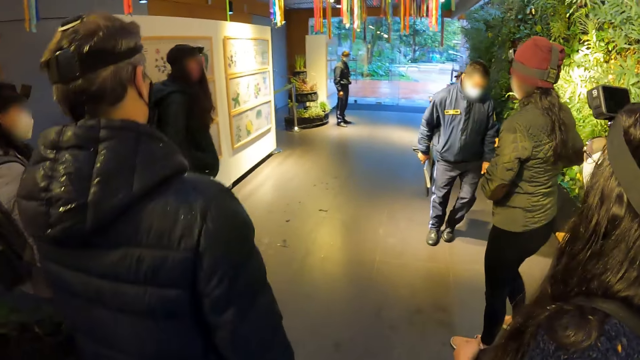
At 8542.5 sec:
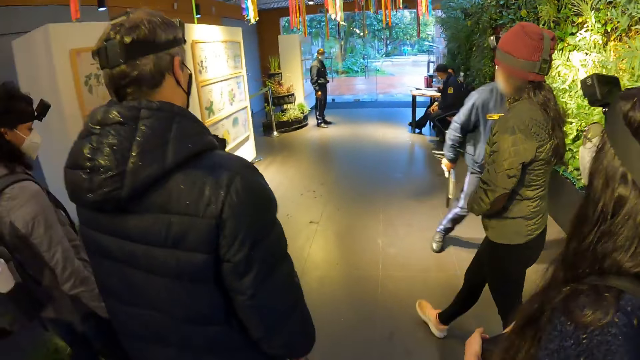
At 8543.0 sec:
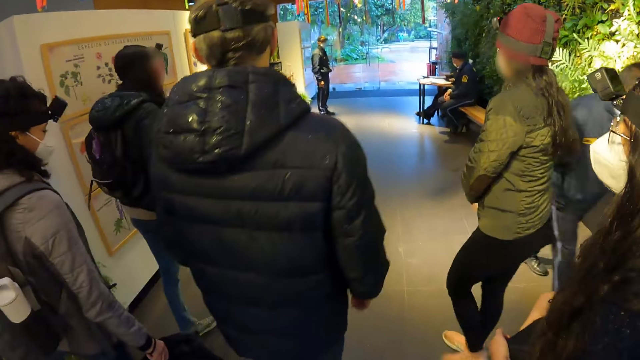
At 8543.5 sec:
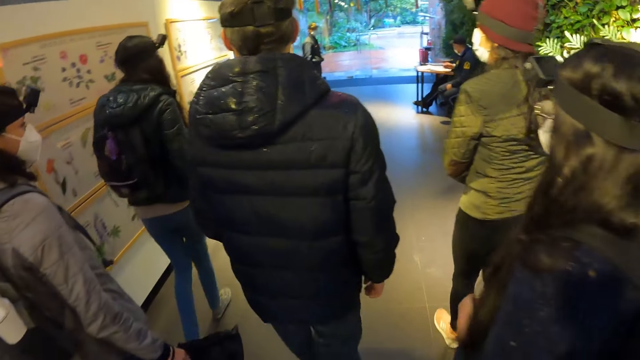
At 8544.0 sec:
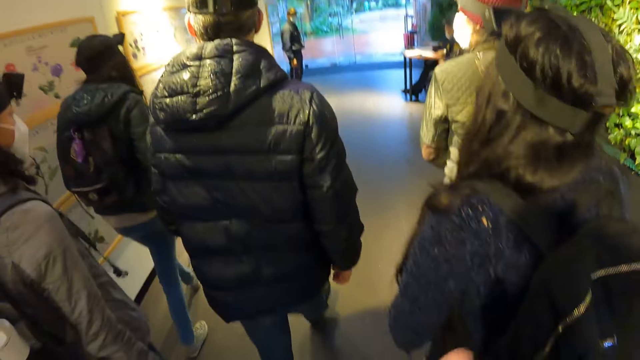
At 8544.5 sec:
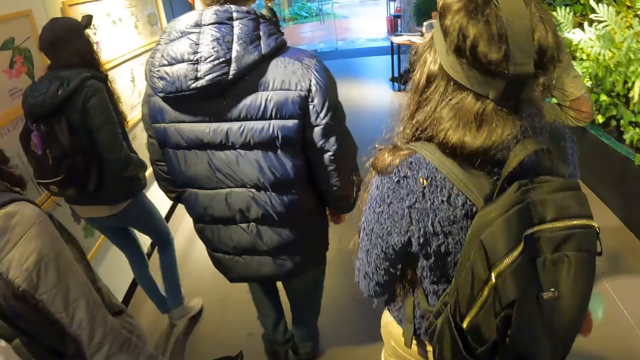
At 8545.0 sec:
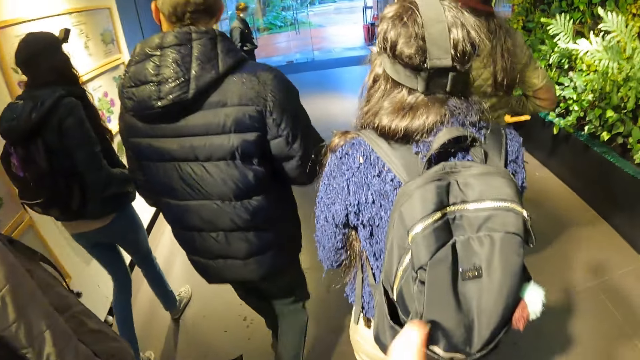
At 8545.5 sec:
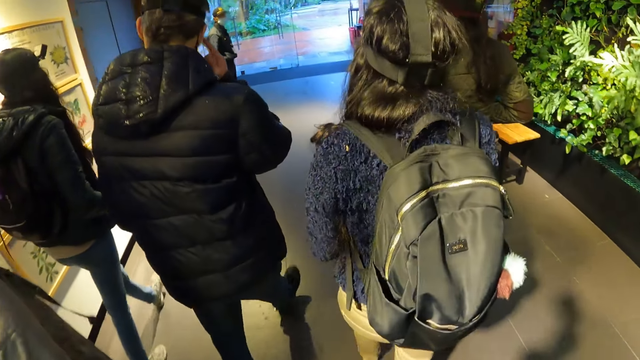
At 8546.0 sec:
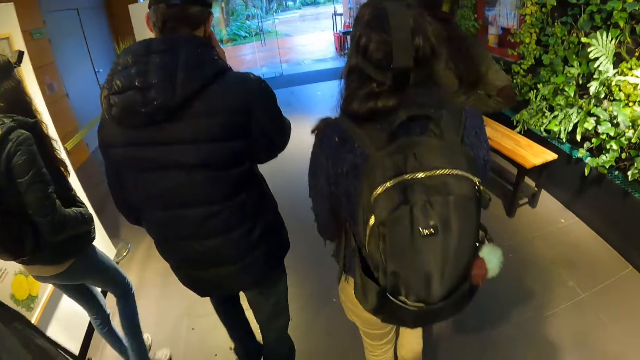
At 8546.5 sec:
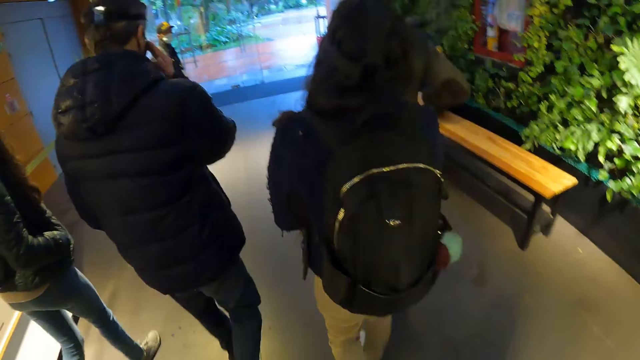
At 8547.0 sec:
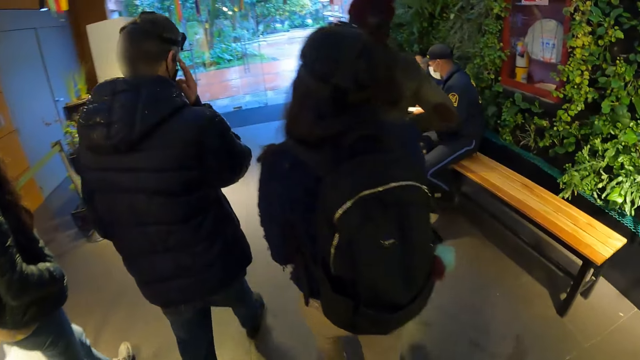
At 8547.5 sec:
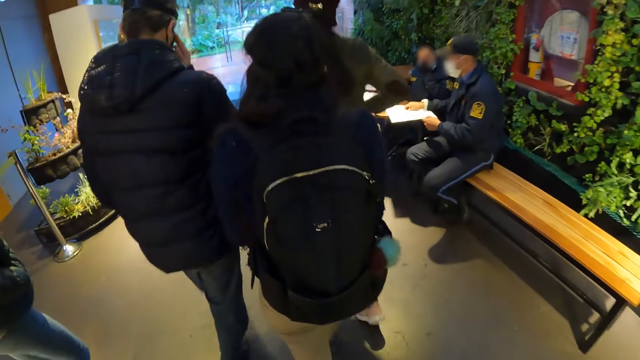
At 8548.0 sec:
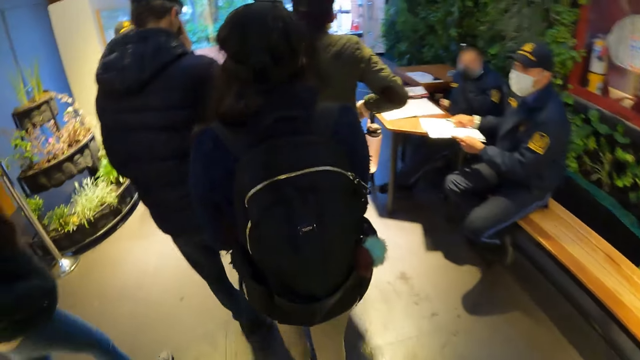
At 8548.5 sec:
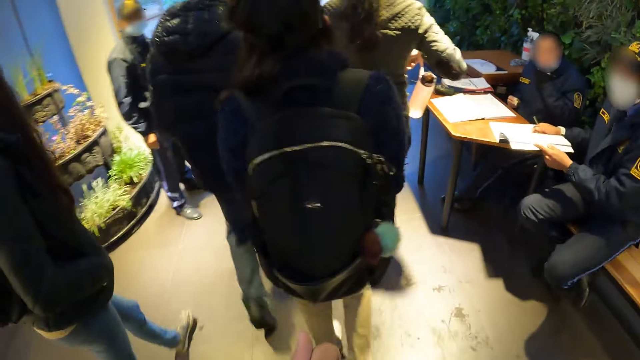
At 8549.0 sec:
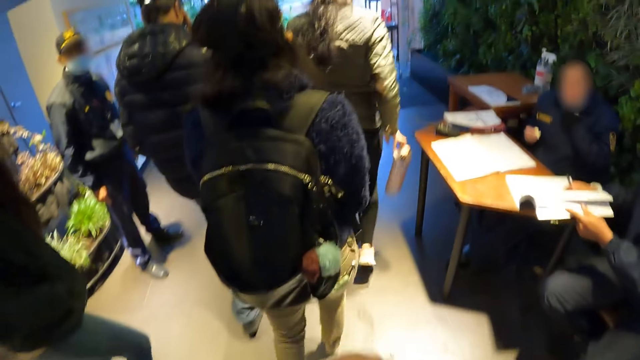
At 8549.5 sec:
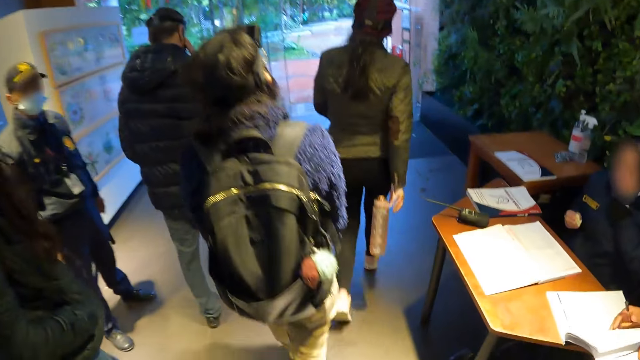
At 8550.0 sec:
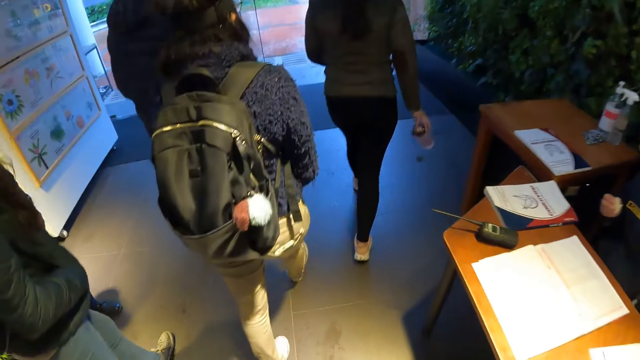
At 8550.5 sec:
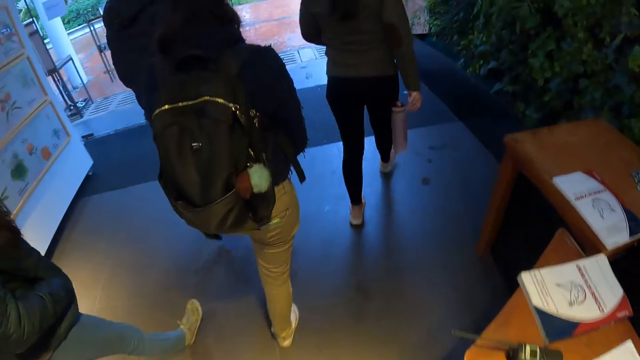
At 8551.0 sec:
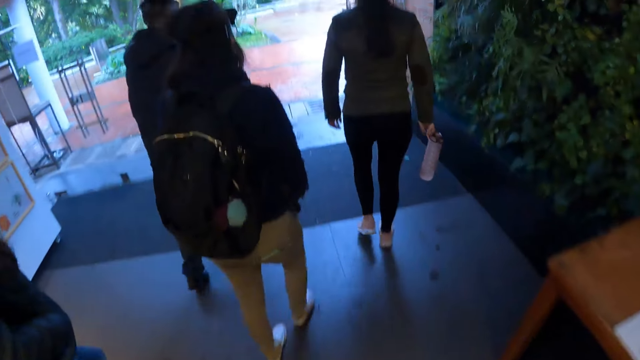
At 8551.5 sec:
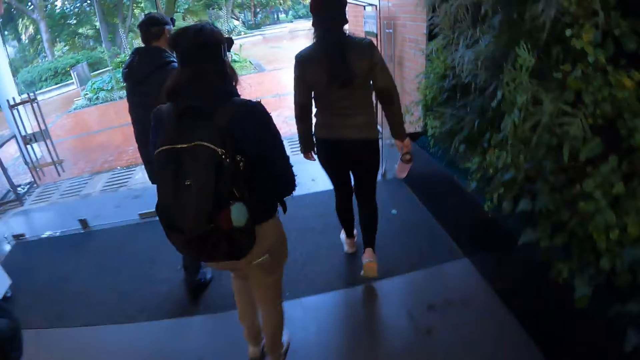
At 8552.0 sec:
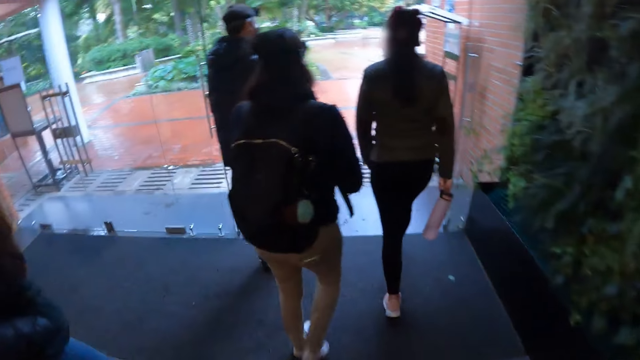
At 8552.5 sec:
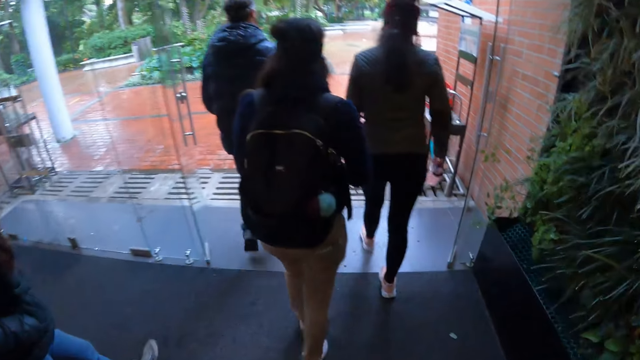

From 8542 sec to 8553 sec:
The camera wearer rubs both hands. The man touches his face. The other woman holds the water bottle with her right hand.

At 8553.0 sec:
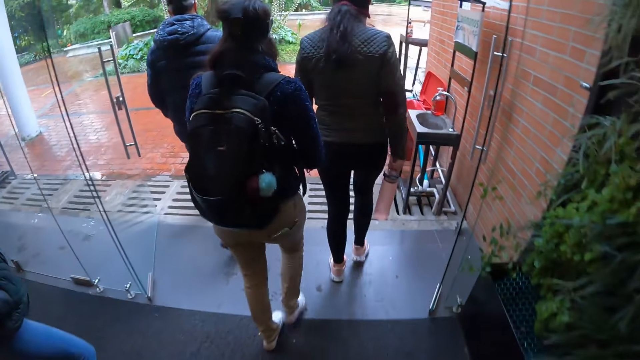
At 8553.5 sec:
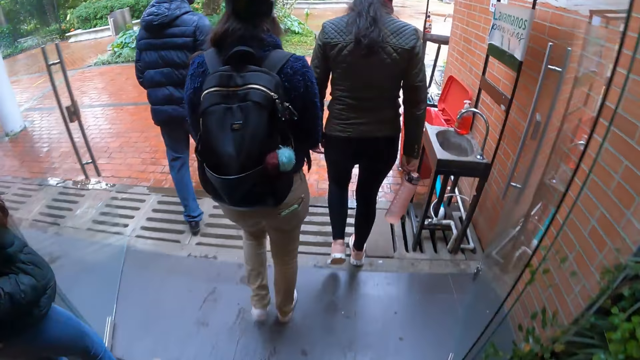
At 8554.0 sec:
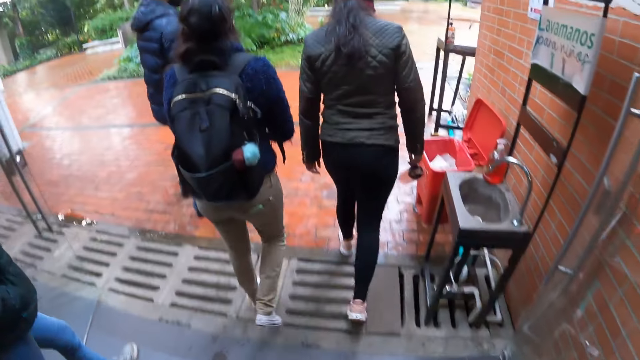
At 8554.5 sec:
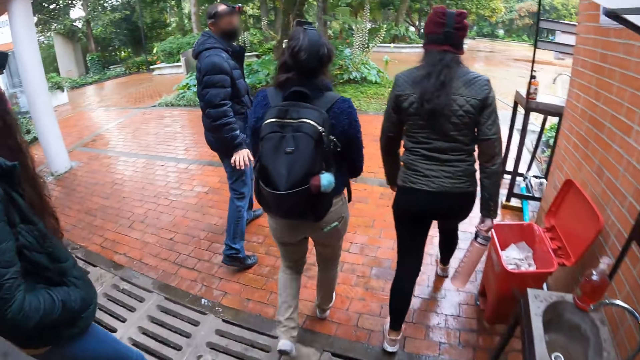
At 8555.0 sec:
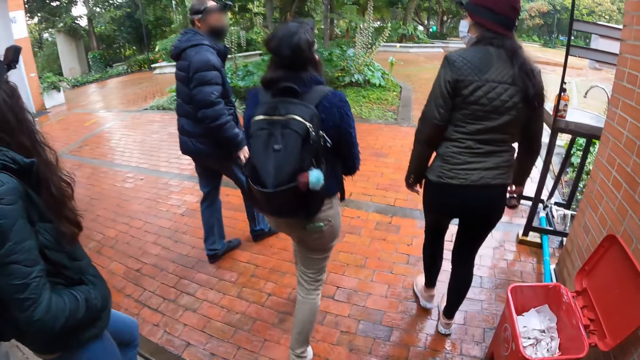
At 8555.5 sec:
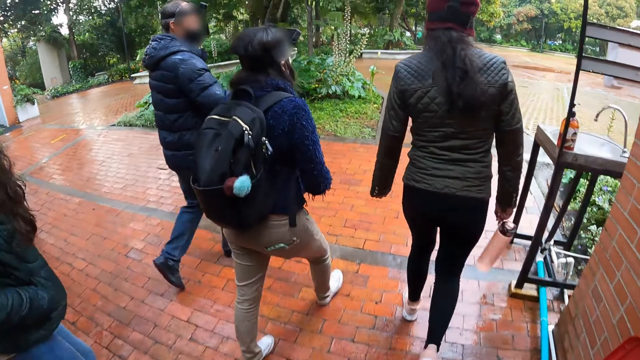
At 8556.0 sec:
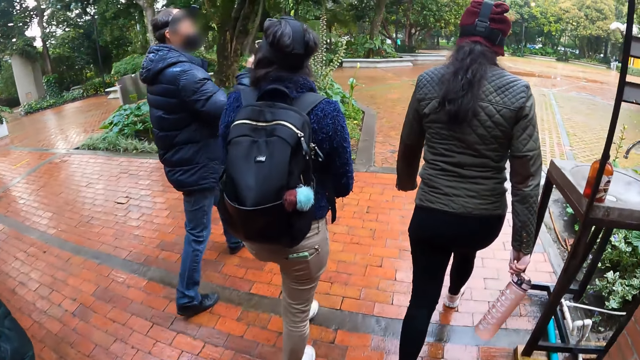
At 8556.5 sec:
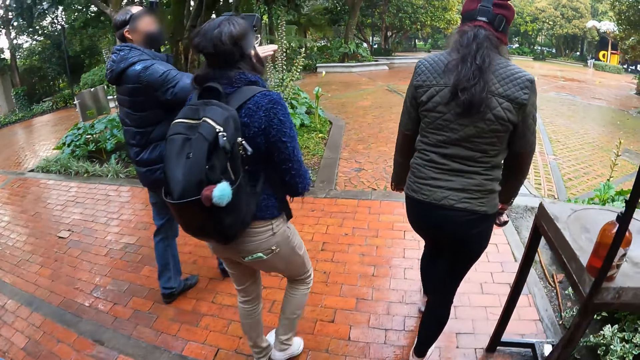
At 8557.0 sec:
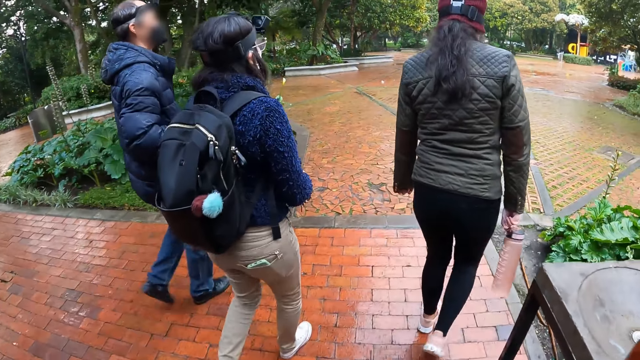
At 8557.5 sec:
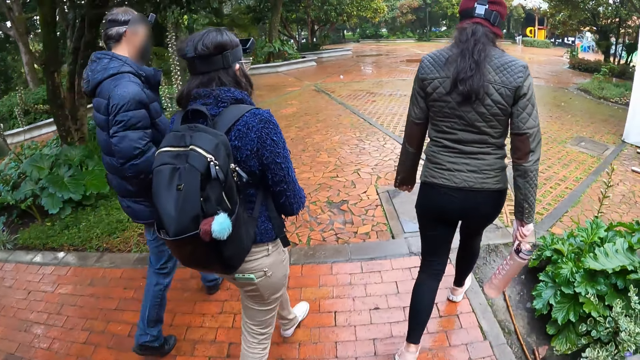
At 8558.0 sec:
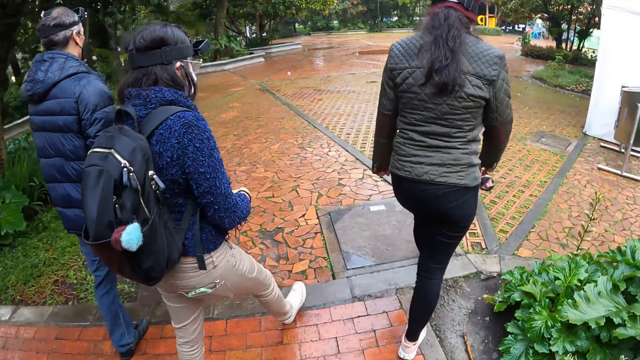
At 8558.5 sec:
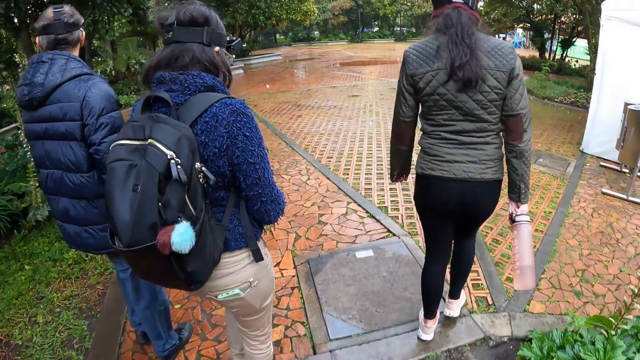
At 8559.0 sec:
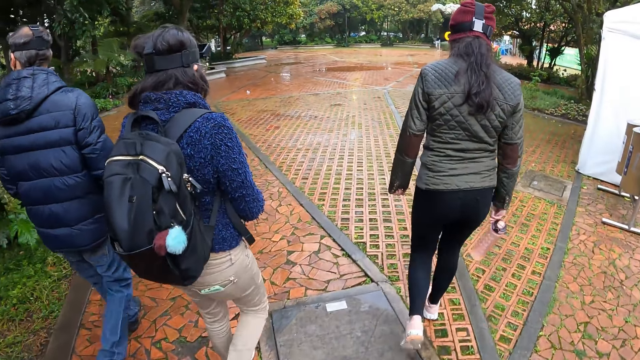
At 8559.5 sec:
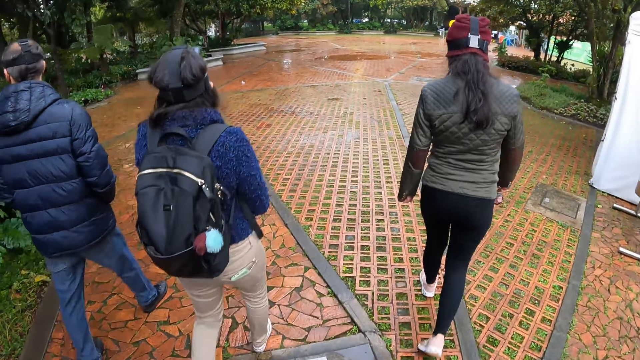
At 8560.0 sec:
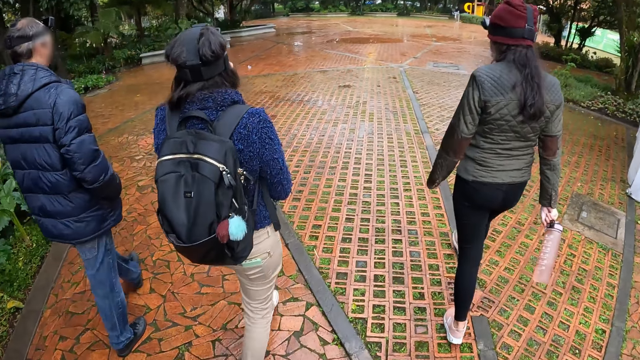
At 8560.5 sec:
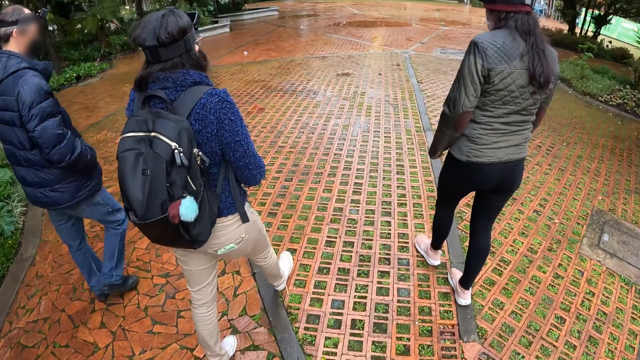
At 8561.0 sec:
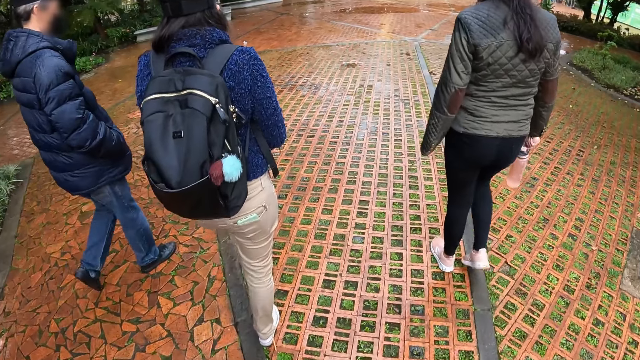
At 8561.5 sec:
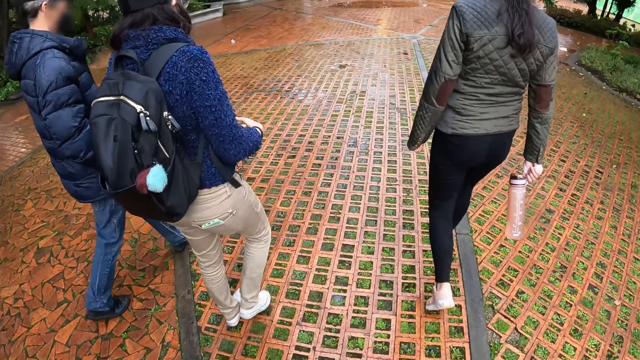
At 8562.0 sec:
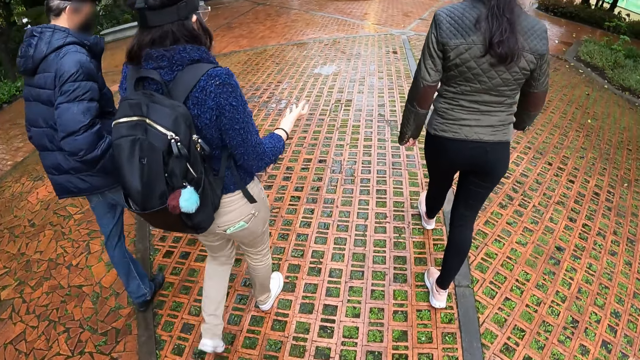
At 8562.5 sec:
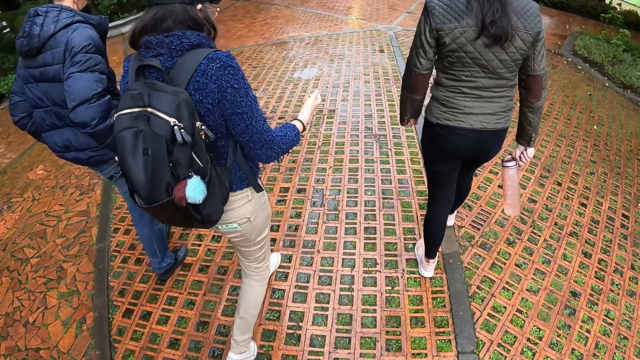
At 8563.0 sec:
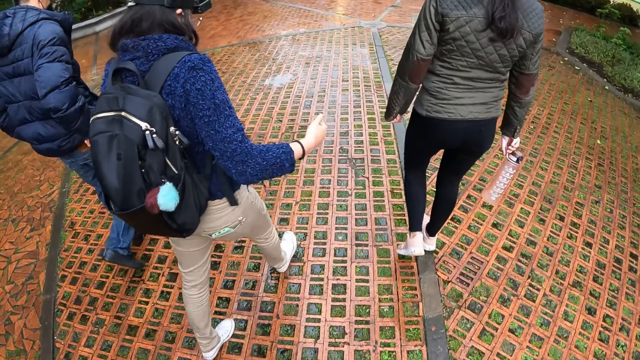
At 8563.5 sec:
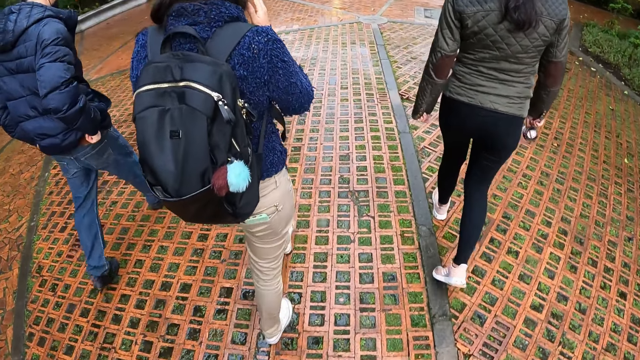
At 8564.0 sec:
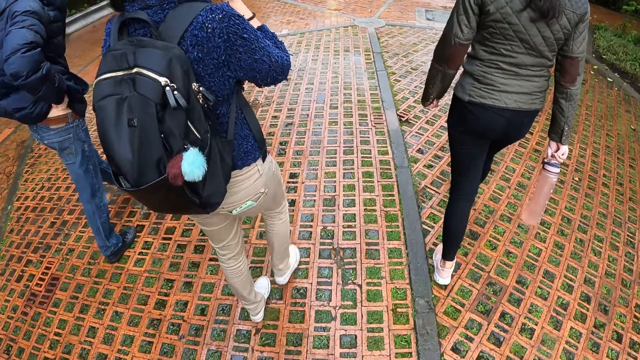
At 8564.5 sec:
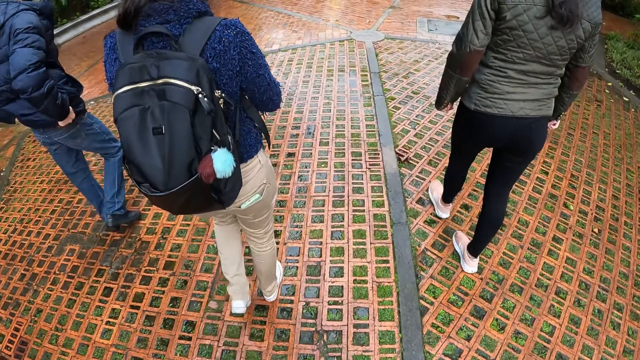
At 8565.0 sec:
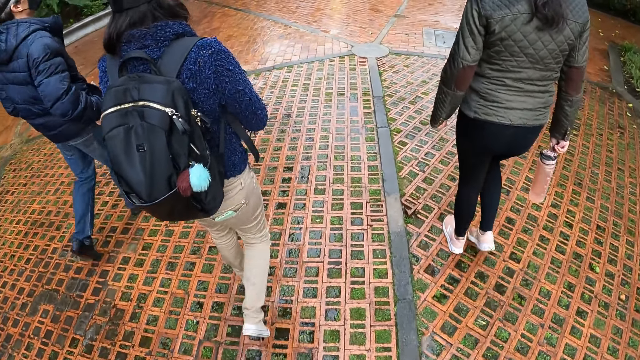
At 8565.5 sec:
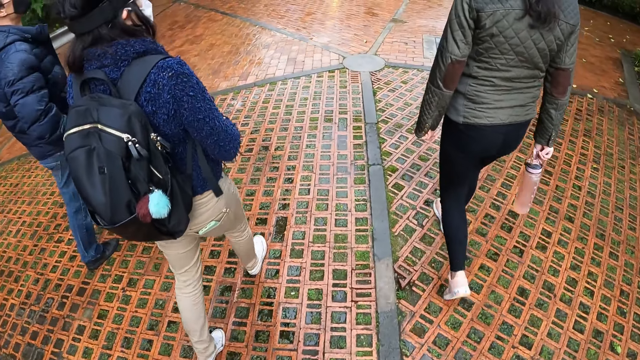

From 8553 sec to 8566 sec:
The man gestures with hands. The man interacts with the first woman and the other woman. The first woman gestures with the hands. The first woman adjusts the pair of glasses on her face with her right hand.
